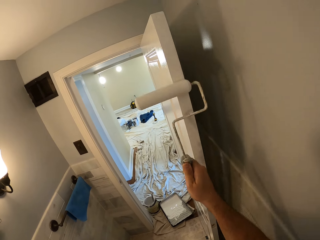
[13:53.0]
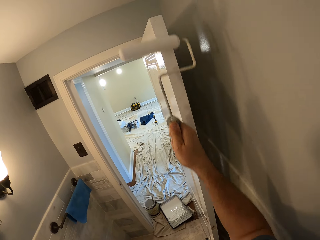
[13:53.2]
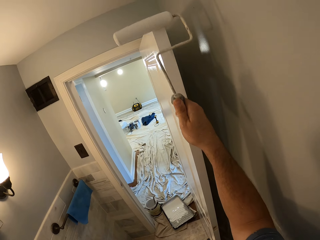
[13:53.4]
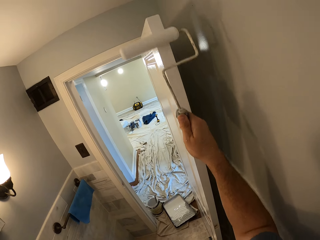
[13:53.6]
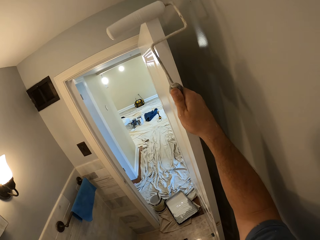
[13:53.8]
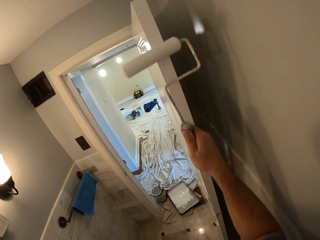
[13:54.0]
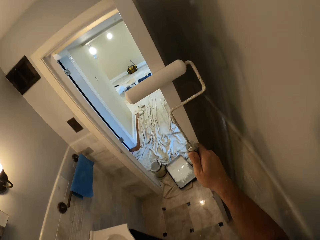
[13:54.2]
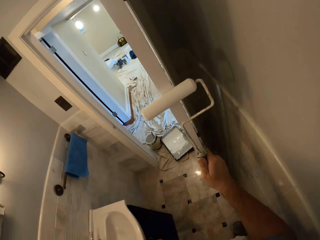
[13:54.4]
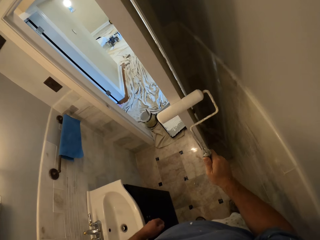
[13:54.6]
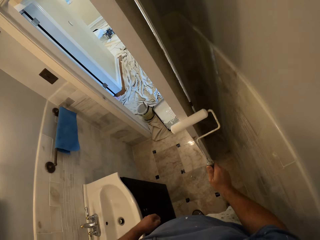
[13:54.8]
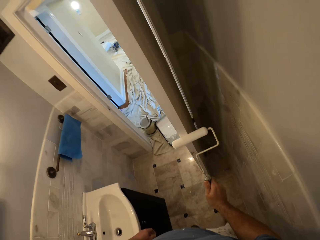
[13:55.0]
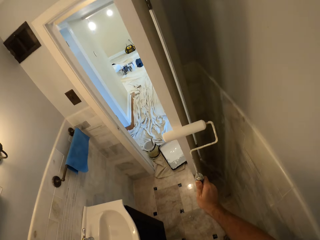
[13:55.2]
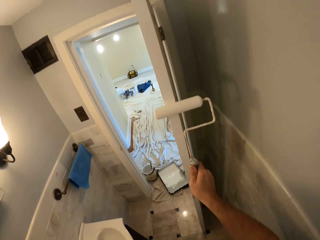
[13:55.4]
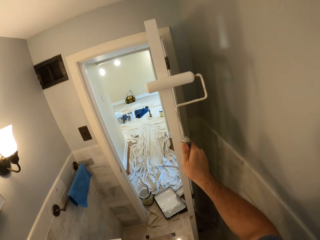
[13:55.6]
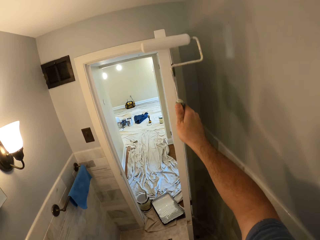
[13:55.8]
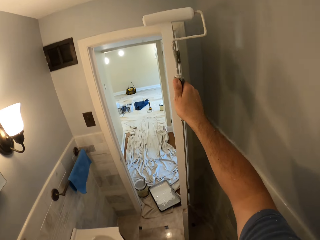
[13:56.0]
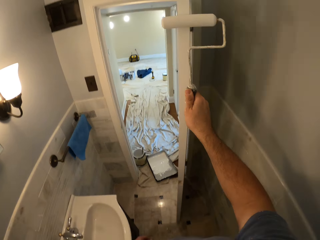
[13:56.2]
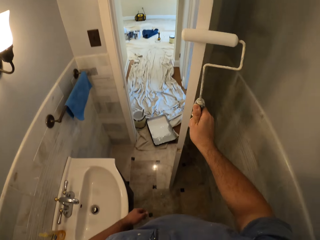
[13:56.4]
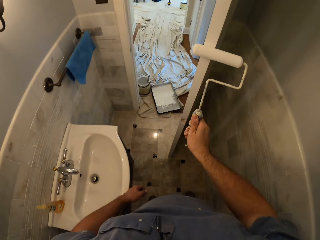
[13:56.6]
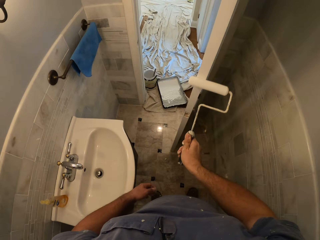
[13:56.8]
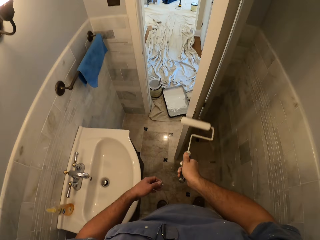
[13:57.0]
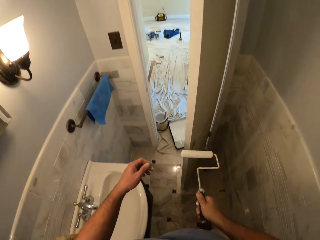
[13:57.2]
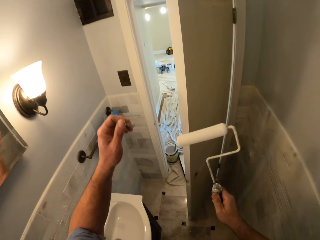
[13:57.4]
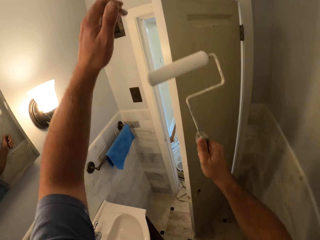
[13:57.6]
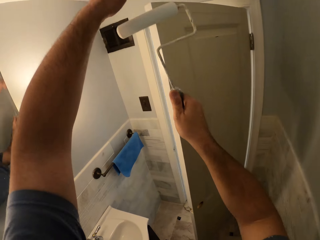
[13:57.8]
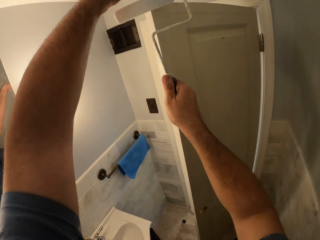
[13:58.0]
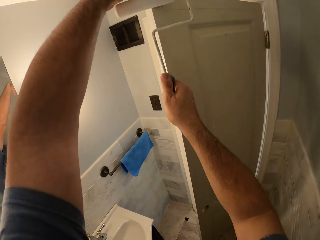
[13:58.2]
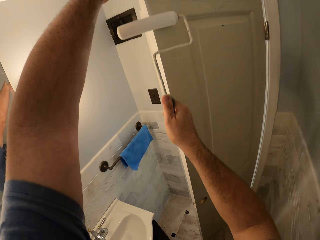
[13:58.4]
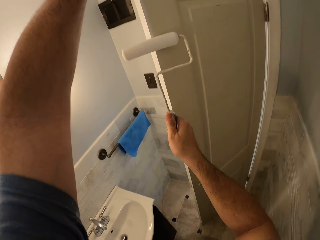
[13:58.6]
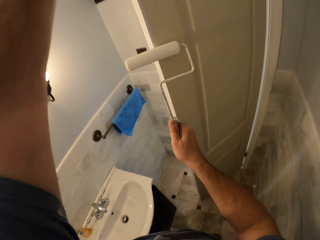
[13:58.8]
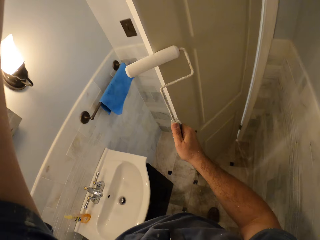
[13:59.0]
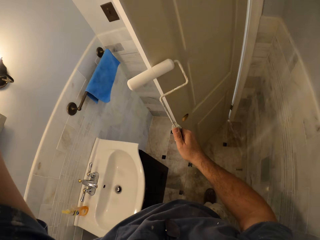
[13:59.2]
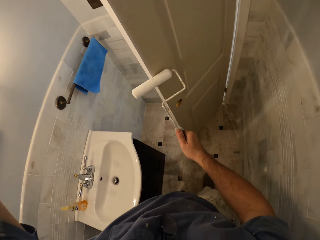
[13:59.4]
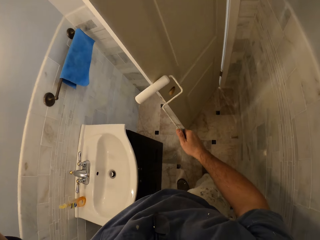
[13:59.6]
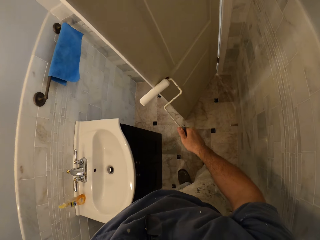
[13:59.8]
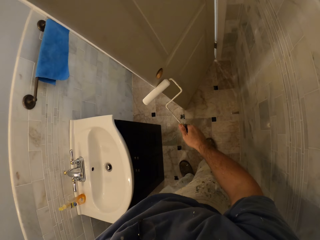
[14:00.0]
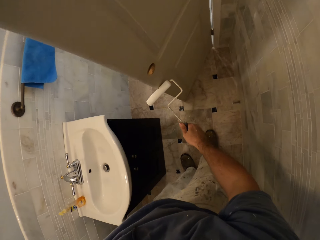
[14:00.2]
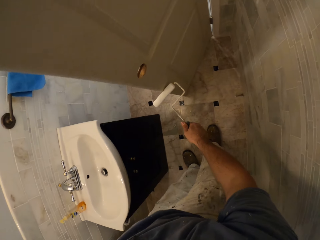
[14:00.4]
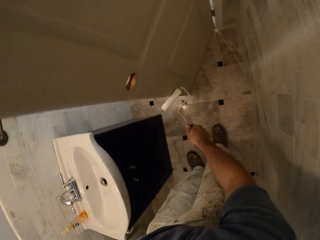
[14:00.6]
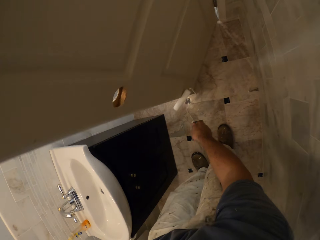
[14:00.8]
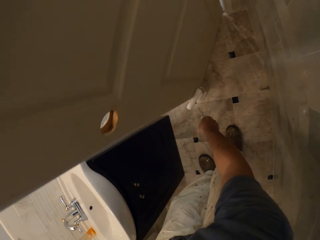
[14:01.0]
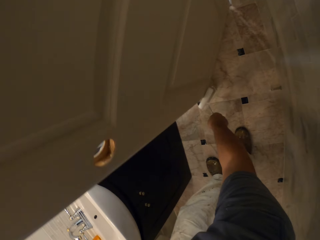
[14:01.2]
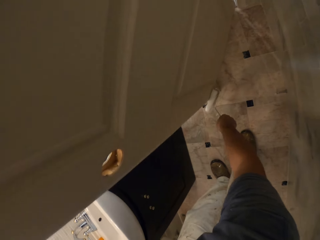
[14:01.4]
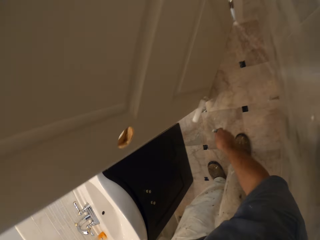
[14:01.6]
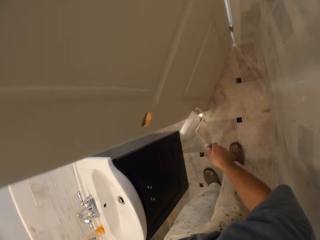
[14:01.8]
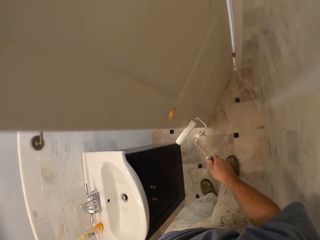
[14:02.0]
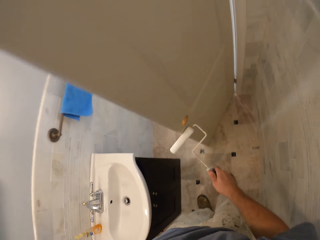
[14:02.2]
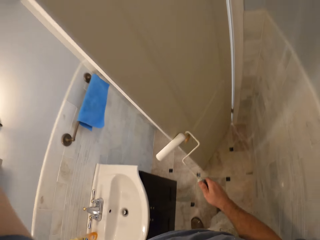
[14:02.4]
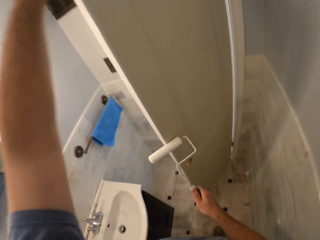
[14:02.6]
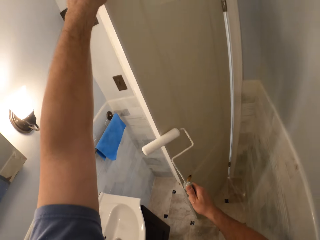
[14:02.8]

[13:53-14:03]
The camera wearer holds the door.

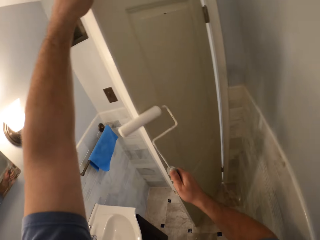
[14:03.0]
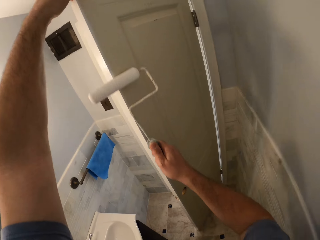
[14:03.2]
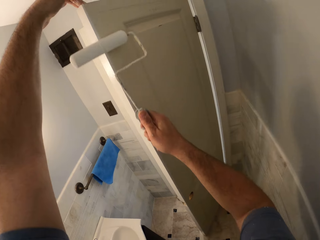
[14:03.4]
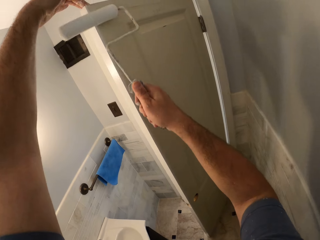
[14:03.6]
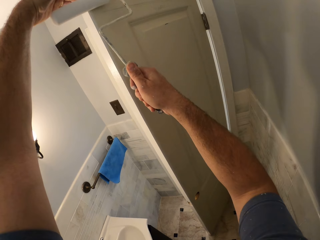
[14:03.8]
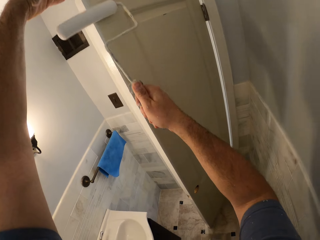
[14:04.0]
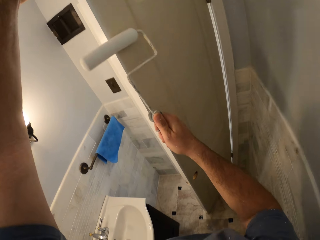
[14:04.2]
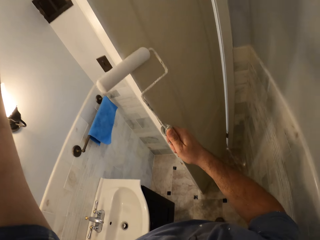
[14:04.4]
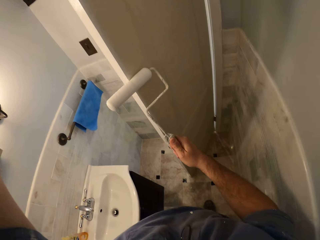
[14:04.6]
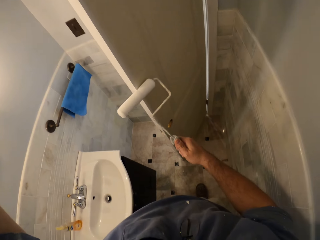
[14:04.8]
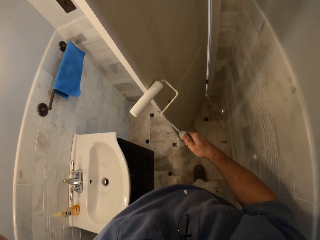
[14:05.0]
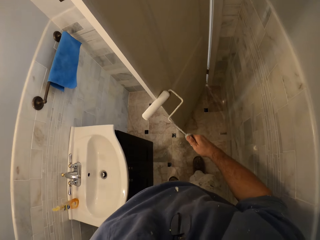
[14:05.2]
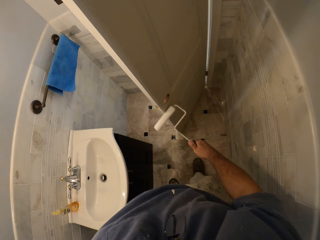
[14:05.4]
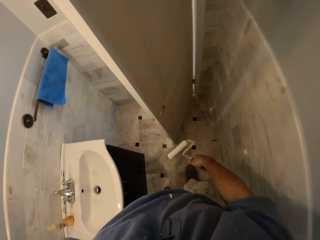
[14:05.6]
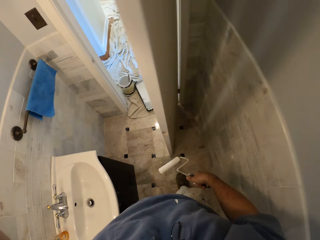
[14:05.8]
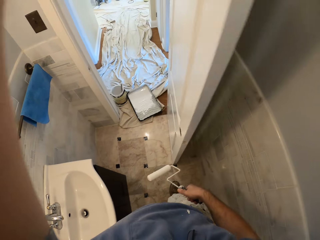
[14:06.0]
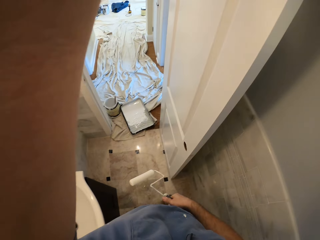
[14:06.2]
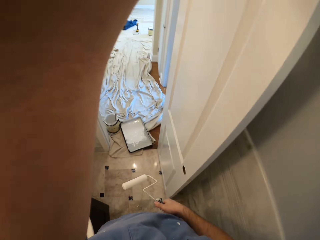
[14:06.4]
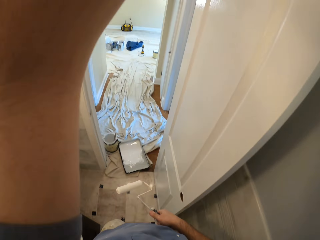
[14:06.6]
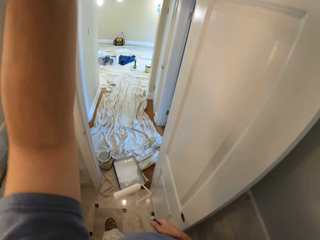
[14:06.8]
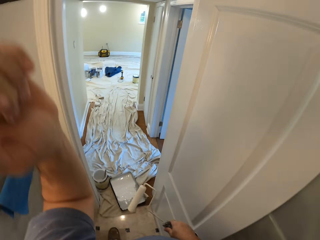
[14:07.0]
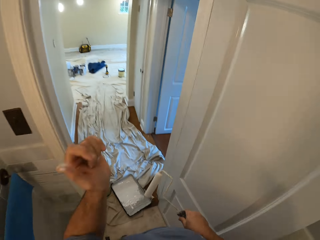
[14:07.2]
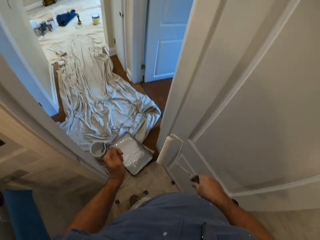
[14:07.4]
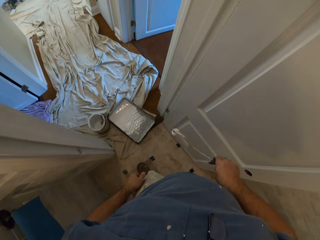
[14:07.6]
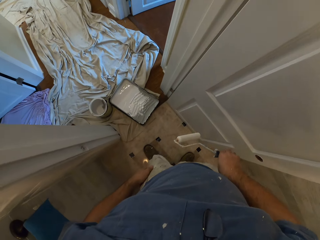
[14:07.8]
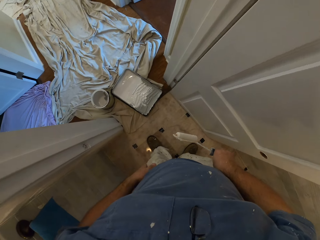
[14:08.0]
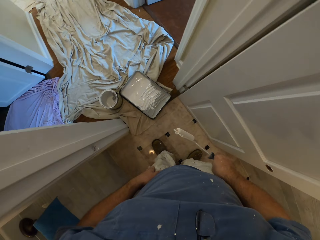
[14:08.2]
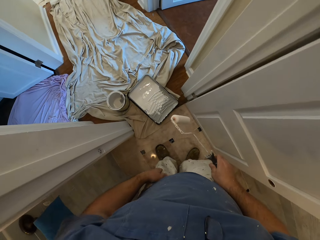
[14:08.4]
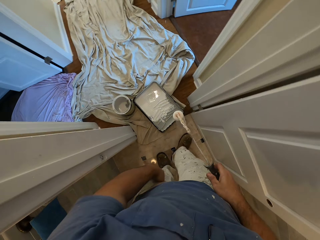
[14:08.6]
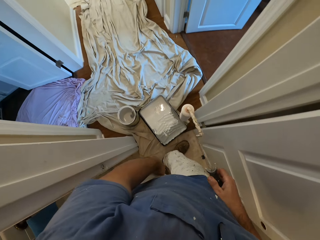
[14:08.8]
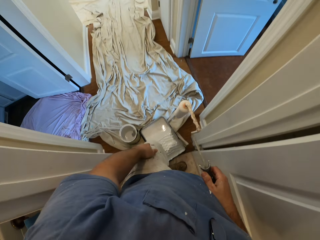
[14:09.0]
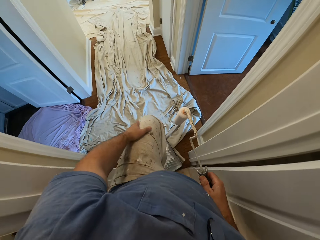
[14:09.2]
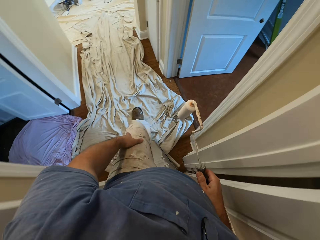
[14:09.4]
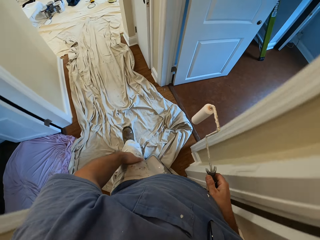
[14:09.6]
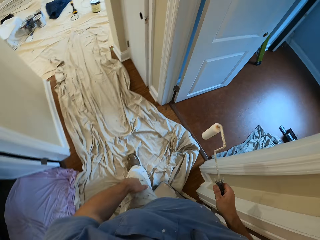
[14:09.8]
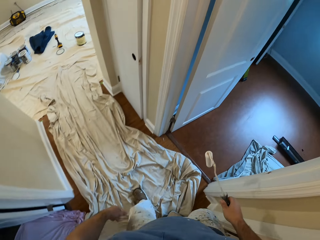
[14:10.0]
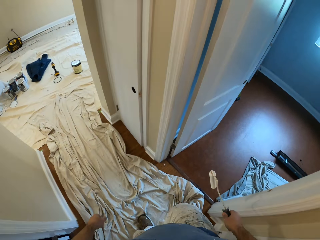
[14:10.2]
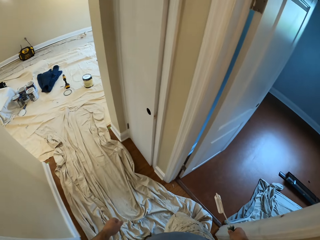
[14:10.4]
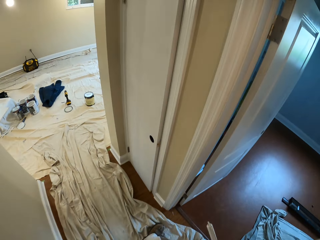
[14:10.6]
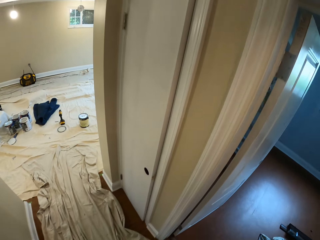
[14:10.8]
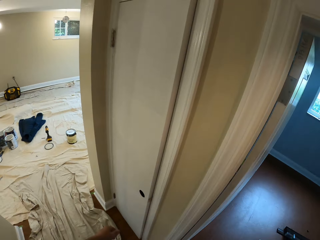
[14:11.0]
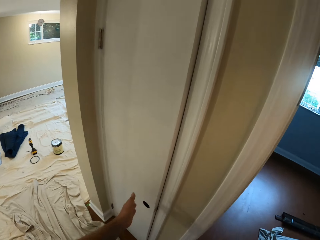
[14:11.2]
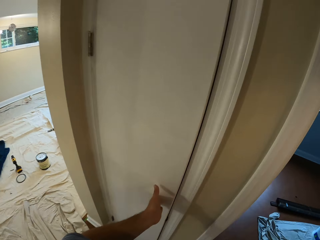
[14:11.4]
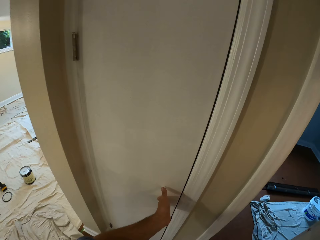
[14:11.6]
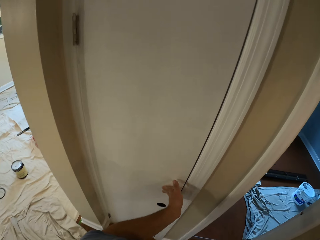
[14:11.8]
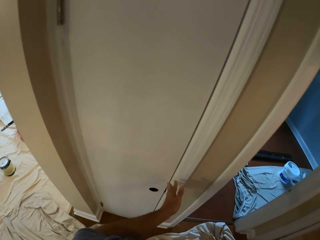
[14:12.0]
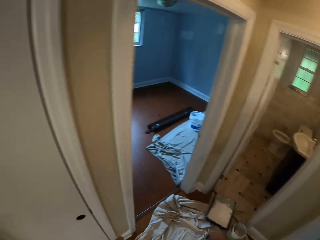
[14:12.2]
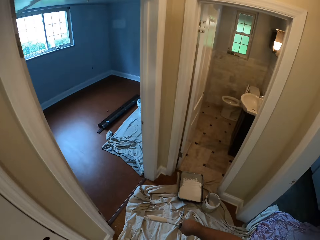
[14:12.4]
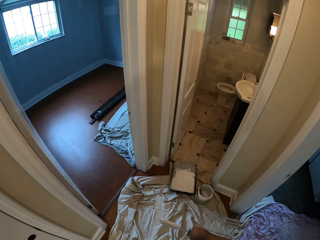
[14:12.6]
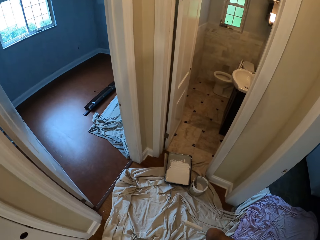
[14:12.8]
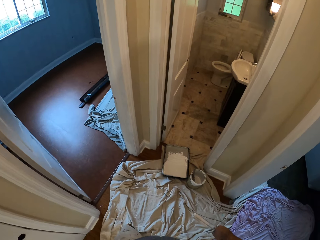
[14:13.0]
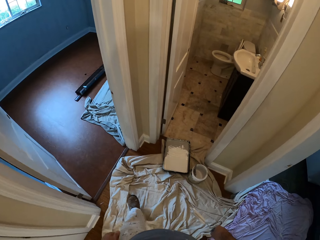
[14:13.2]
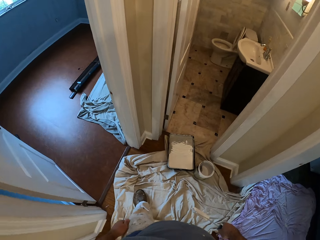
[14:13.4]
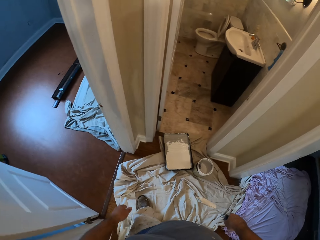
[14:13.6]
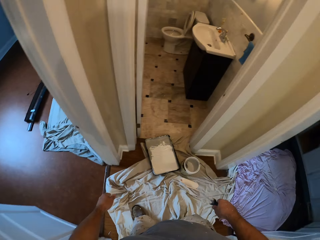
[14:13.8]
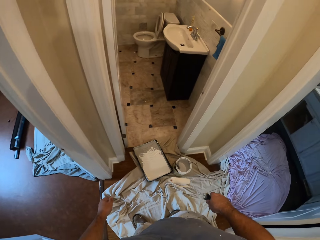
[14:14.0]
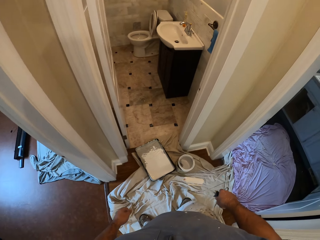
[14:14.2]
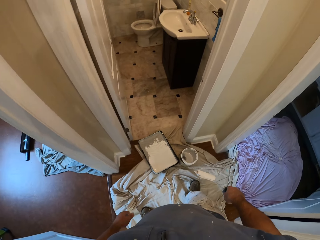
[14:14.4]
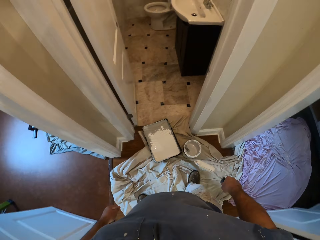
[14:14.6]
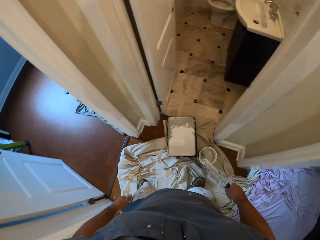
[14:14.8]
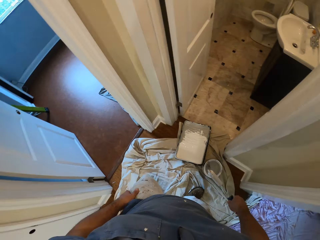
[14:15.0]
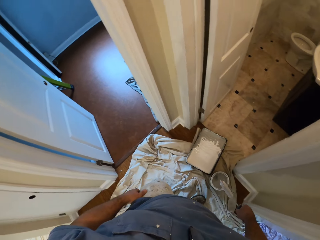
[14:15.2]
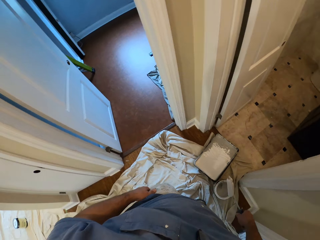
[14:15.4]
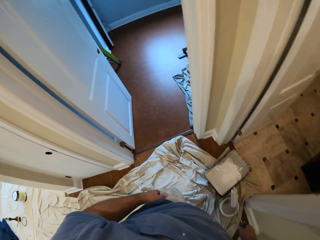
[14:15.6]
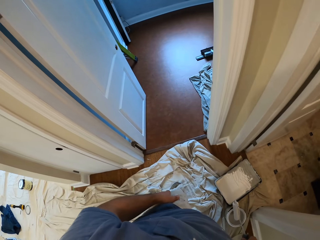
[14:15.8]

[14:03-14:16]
The camera wearer moves the door close to a wall. They stare around, walk around, and walk out of a room. They close the door. They touch the wall. They stare around and walk around.
